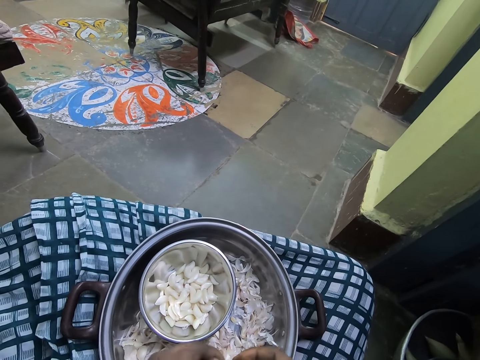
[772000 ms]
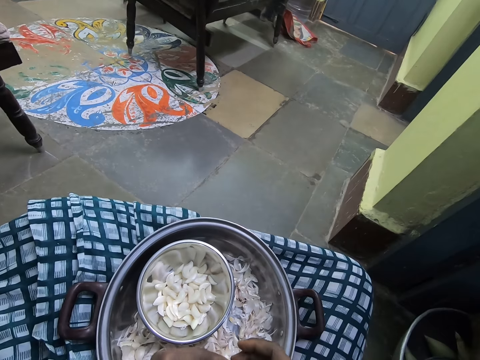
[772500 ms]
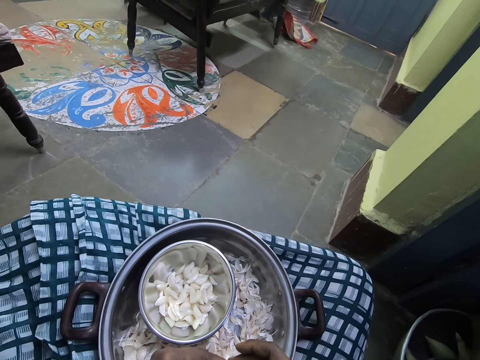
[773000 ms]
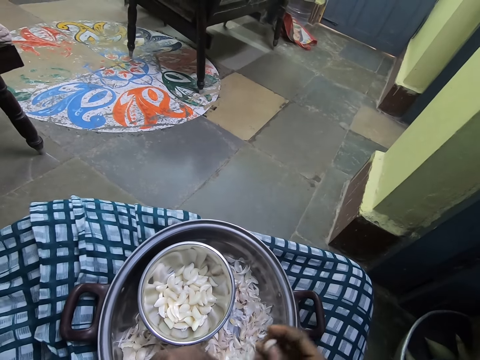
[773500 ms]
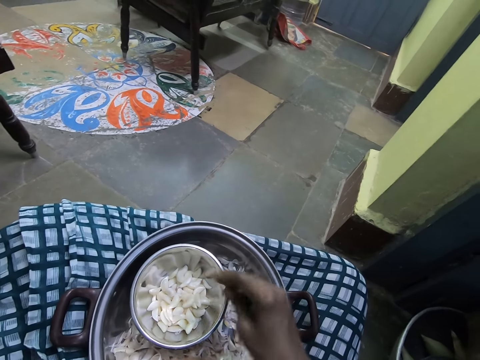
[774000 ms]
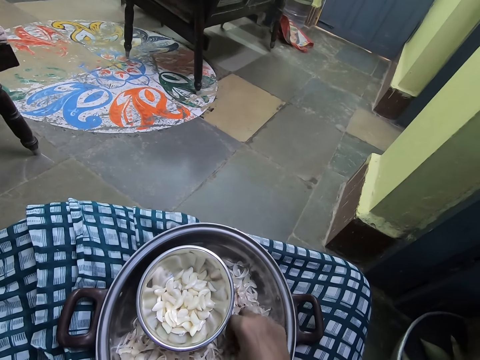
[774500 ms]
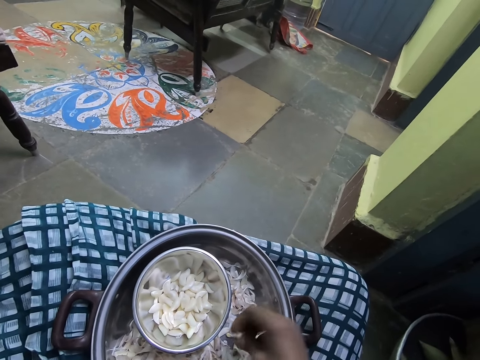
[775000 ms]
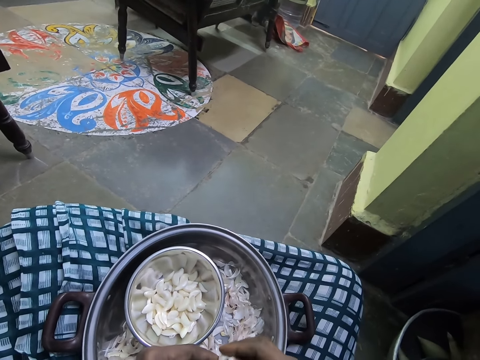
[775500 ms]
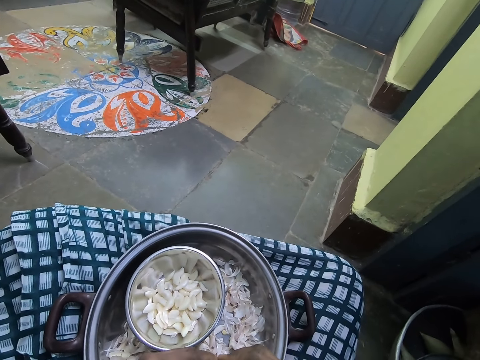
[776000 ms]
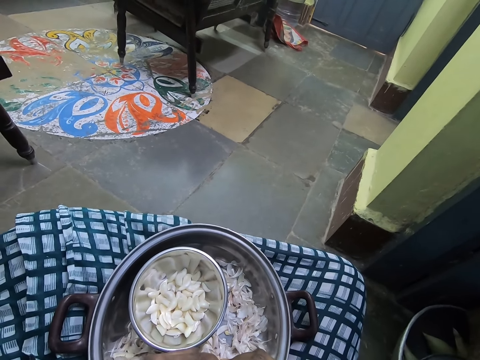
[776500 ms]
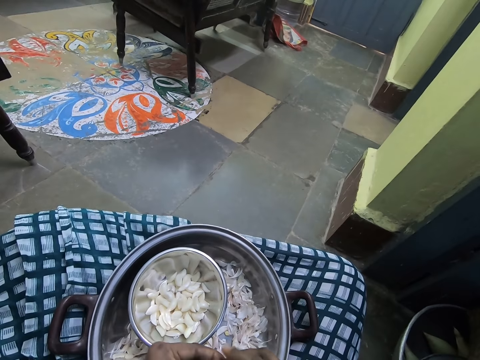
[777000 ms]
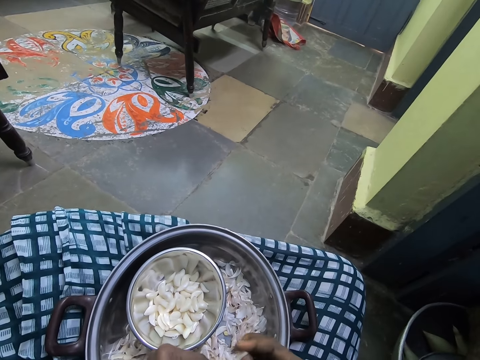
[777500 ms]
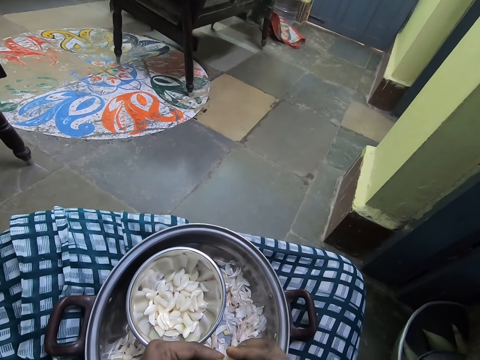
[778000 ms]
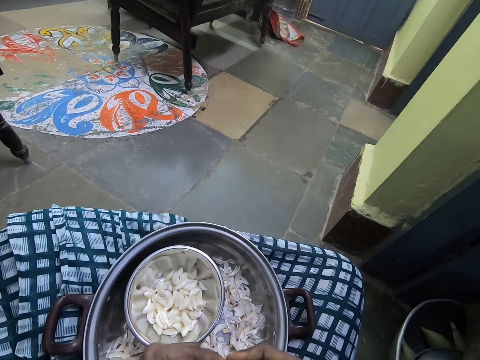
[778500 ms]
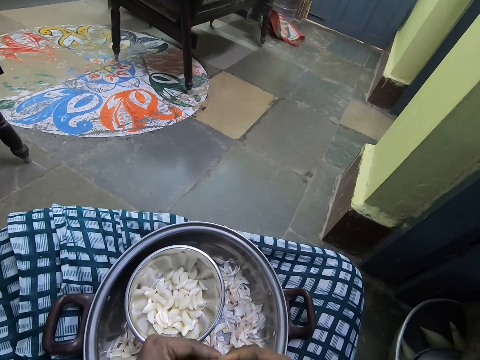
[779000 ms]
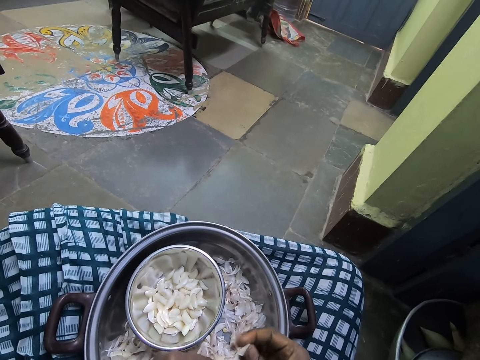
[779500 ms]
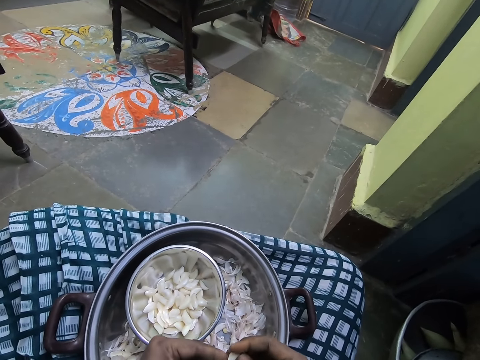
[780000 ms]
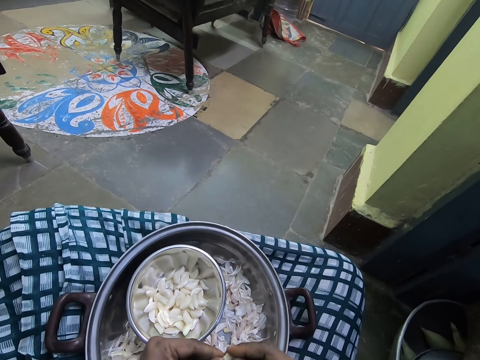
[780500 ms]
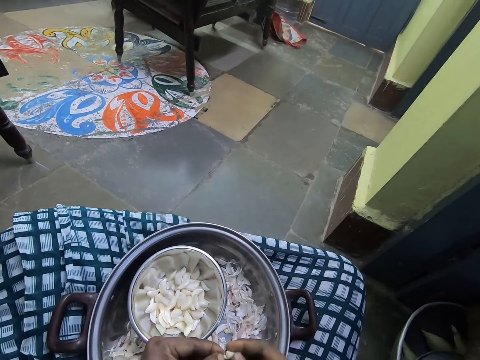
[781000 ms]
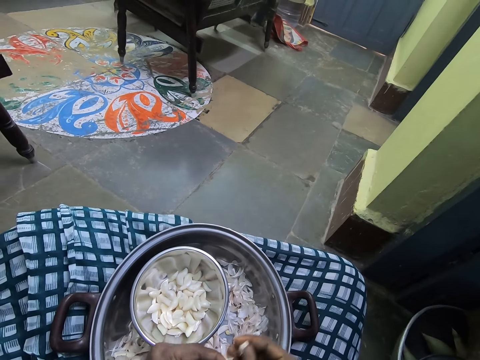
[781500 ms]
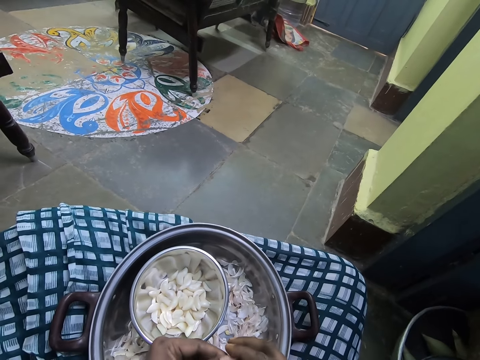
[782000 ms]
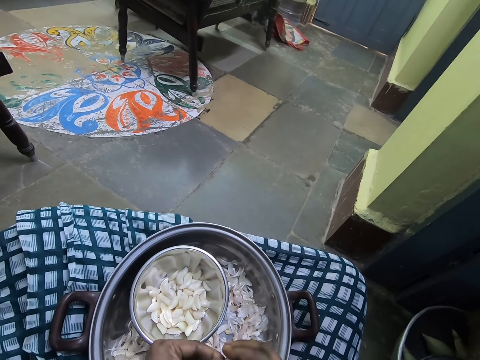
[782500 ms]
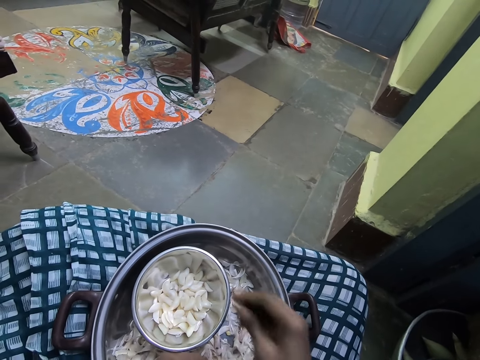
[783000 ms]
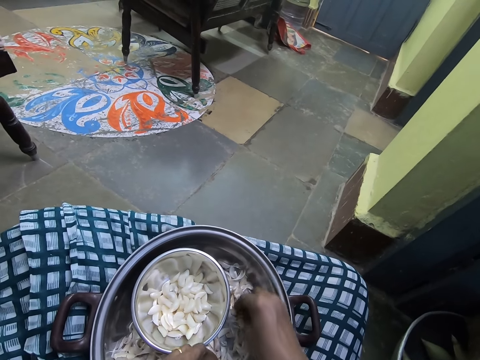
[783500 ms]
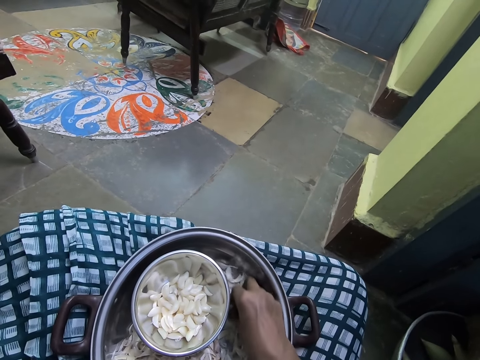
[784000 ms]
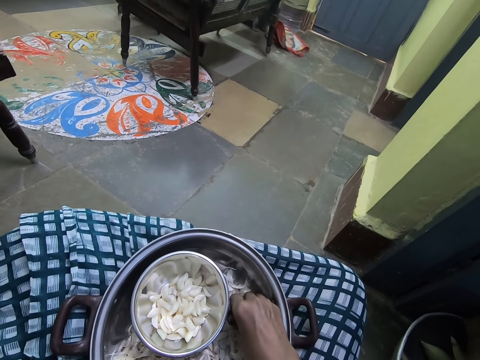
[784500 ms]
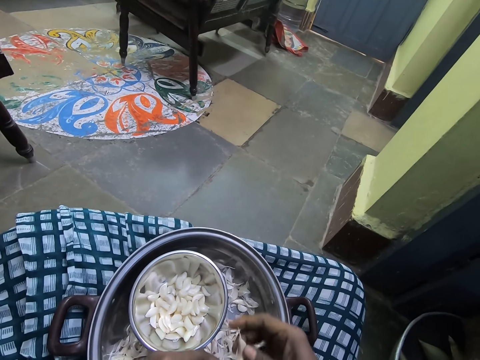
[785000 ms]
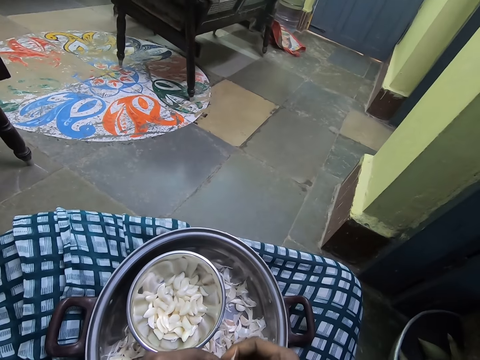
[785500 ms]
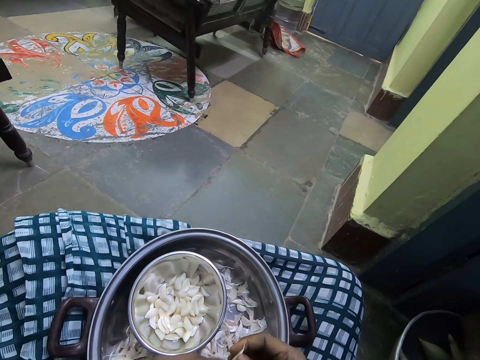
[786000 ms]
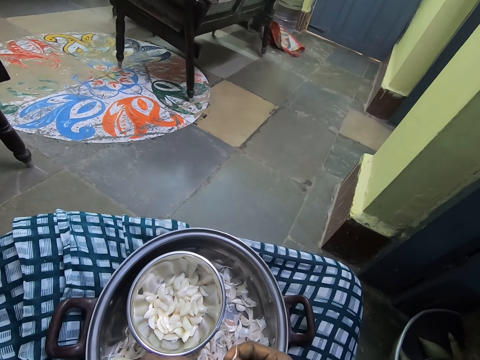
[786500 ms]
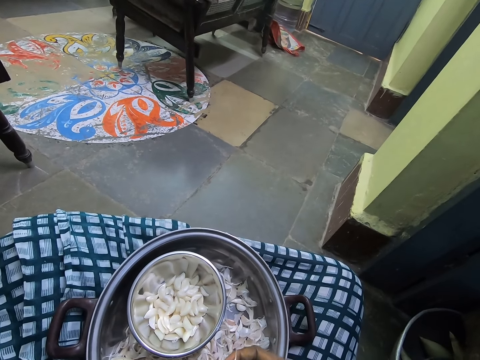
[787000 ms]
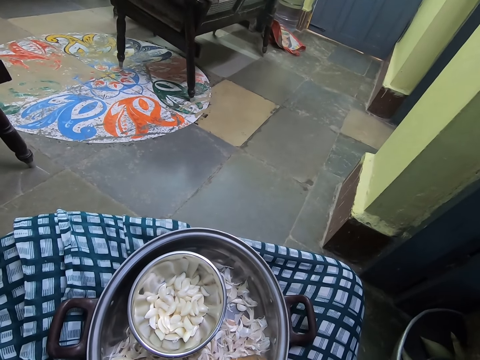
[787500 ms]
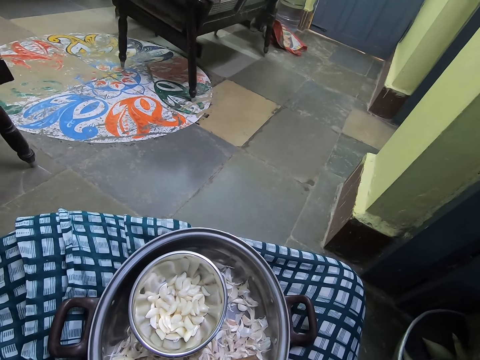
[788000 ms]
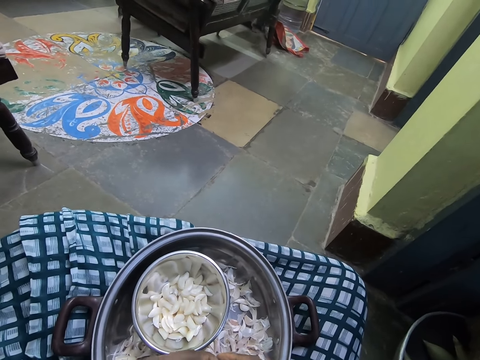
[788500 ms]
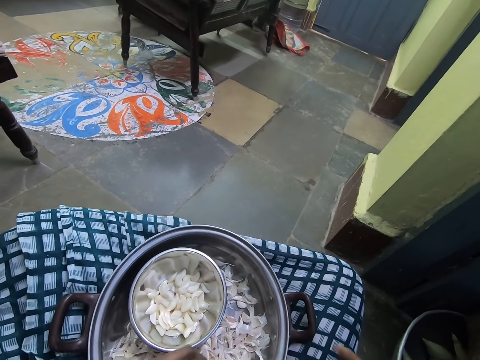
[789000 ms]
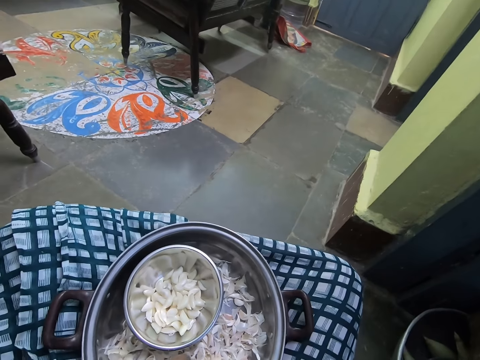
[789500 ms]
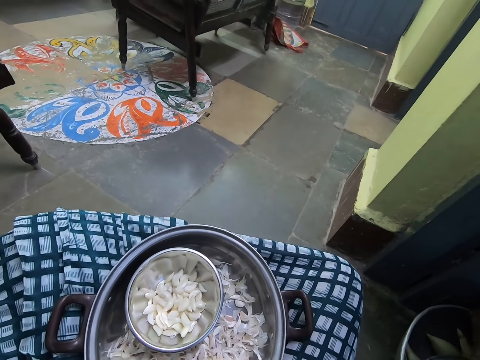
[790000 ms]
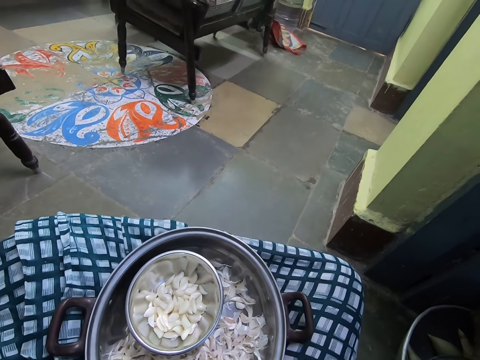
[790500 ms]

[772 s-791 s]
The camera wearer drops garlic in a container. They pick the garlic in the bowl with the right hand. They throw the garlic in the bowl. They peel the outer layer of the garlic with hands. They pick the garlic in the bowl, peel the garlic with hands and throw the garlic in the bowl.

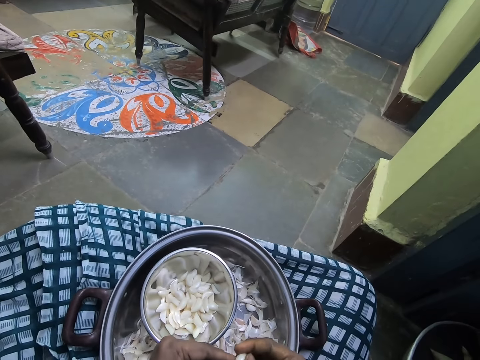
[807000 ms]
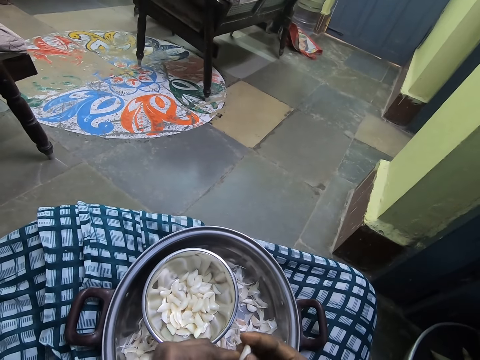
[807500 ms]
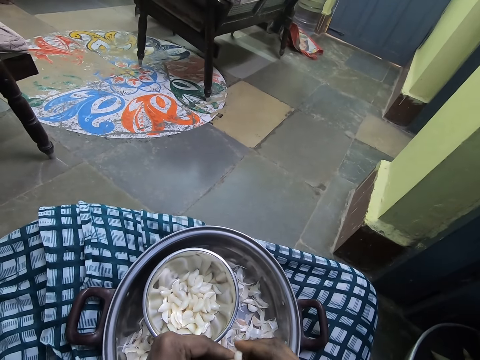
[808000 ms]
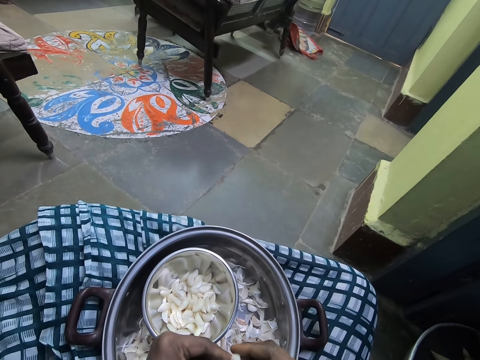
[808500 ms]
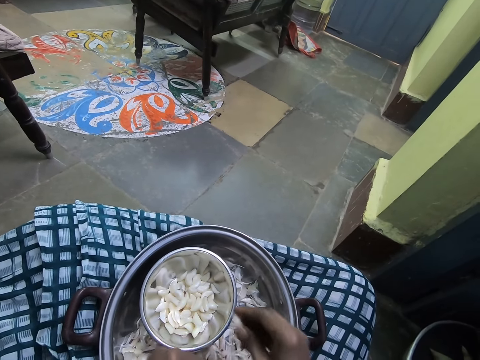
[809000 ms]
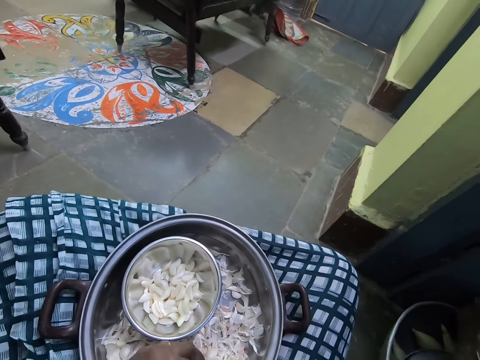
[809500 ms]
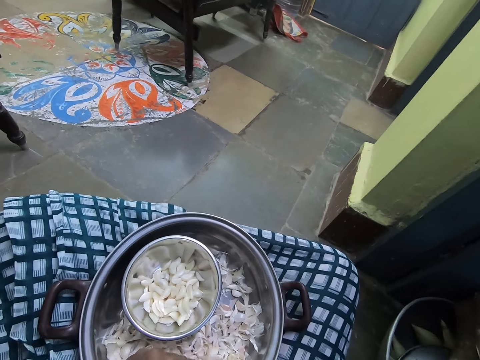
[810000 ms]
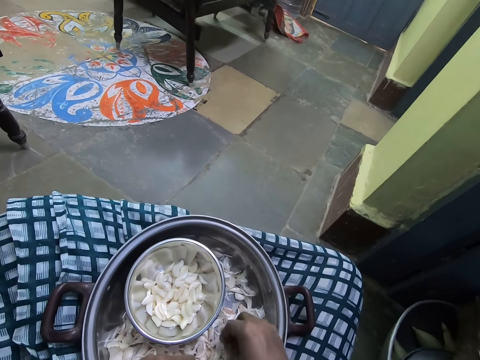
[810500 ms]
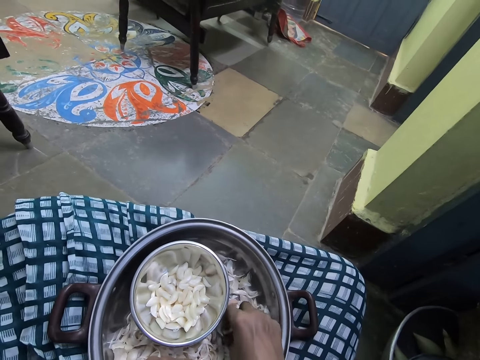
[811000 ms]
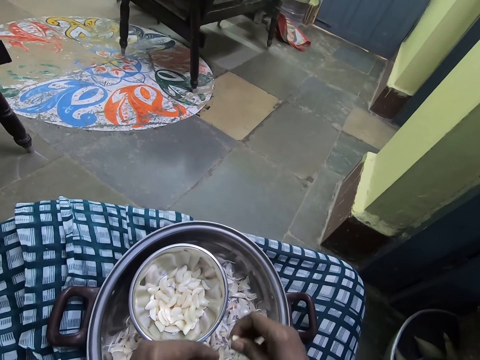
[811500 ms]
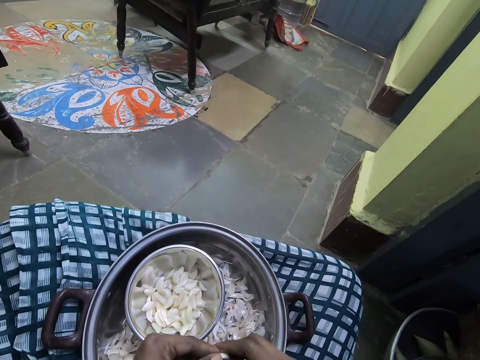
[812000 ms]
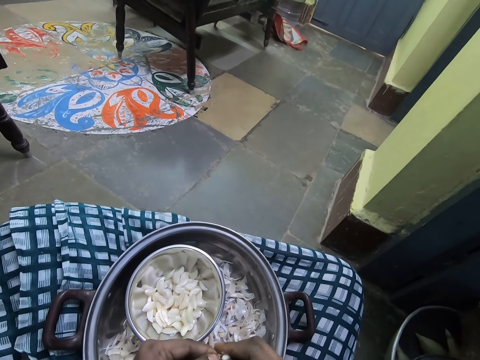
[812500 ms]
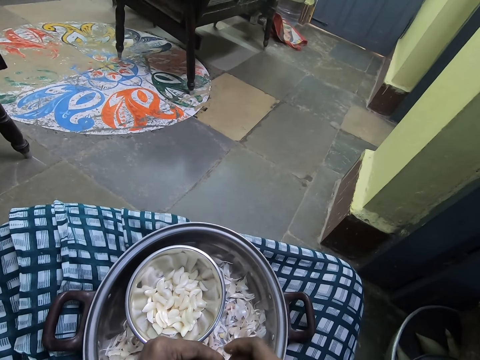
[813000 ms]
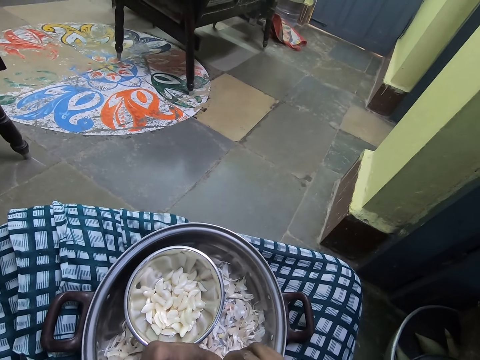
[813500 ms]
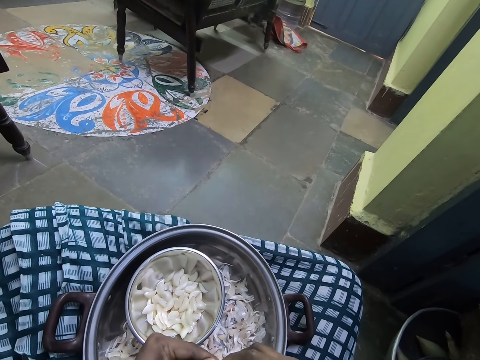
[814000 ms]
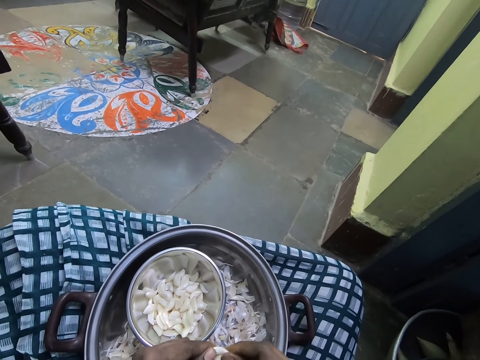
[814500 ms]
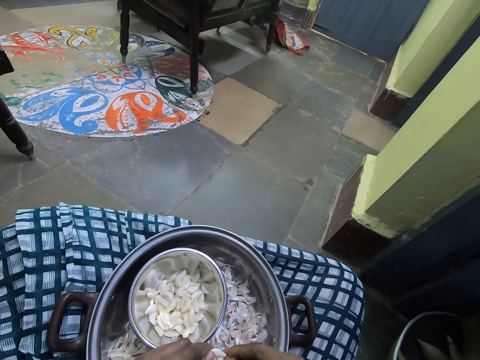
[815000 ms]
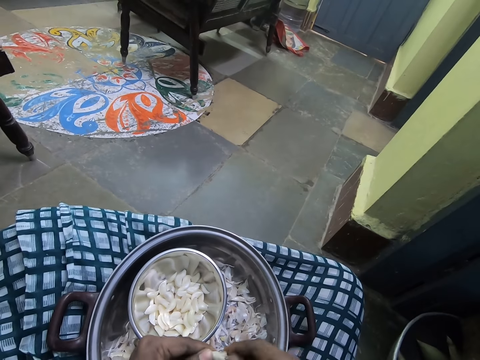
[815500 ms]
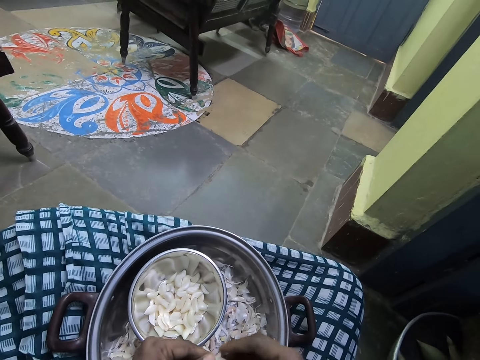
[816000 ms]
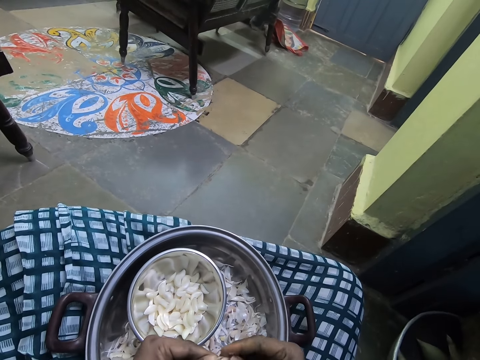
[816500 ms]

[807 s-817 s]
The camera wearer drops garlic in a container. They pick the garlic in the bowl with the right hand. They peel the outer layer of the garlic with hands. They throw the garlic in the bowl.
